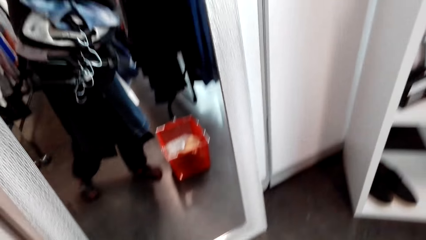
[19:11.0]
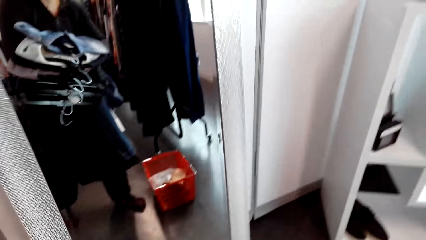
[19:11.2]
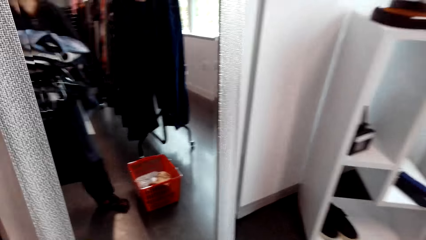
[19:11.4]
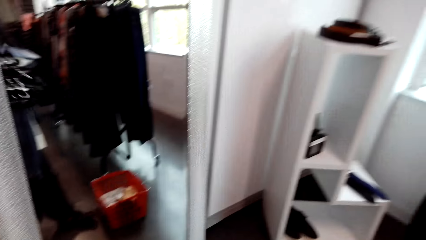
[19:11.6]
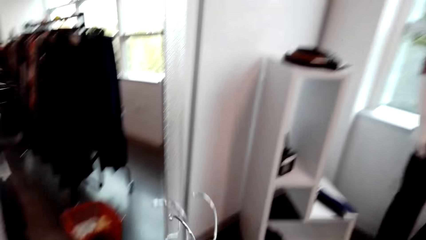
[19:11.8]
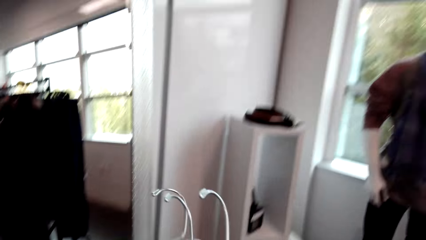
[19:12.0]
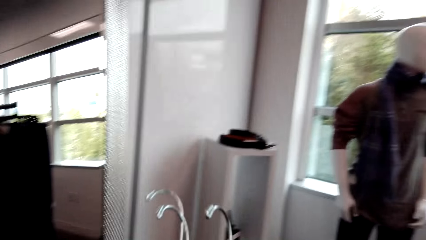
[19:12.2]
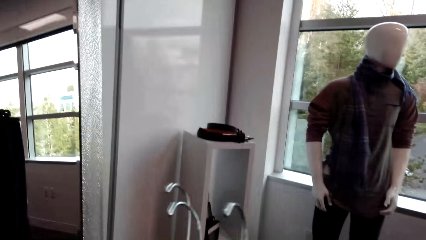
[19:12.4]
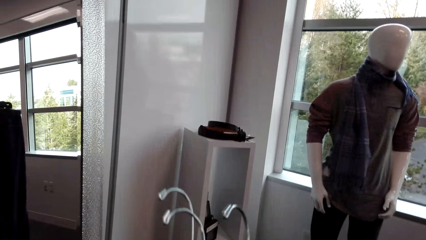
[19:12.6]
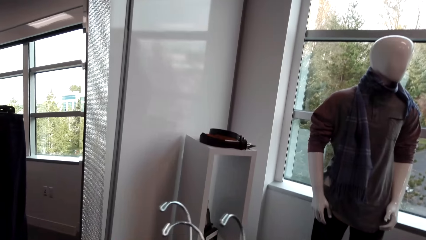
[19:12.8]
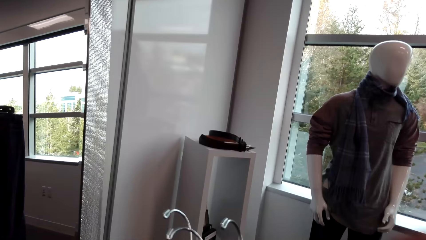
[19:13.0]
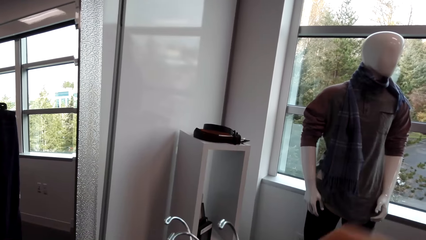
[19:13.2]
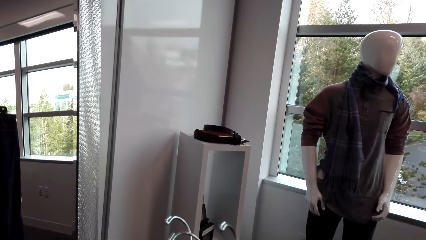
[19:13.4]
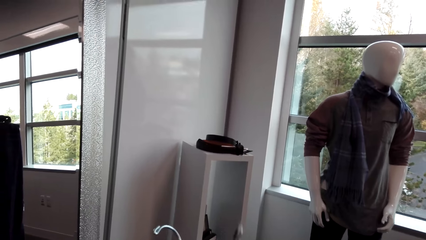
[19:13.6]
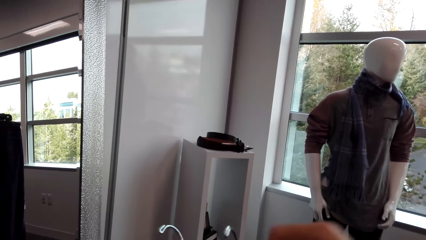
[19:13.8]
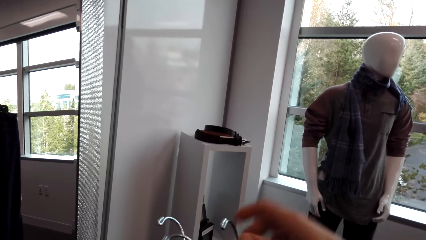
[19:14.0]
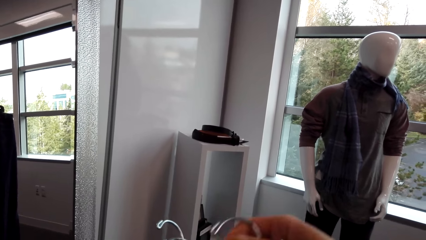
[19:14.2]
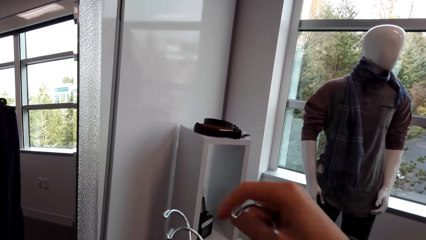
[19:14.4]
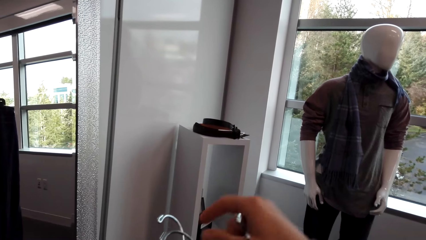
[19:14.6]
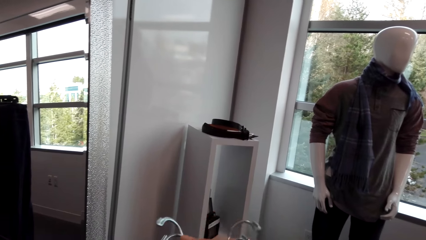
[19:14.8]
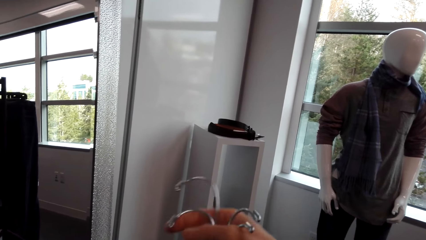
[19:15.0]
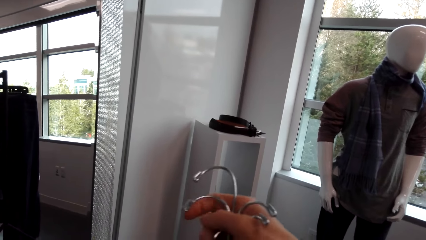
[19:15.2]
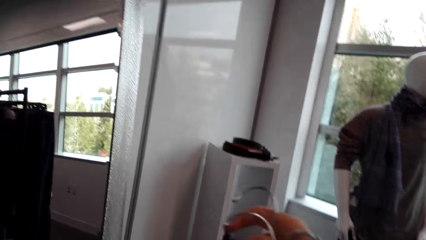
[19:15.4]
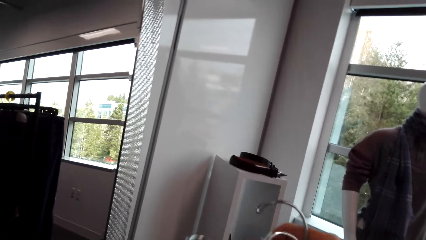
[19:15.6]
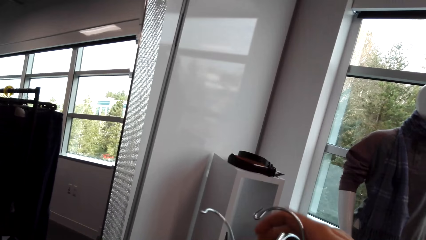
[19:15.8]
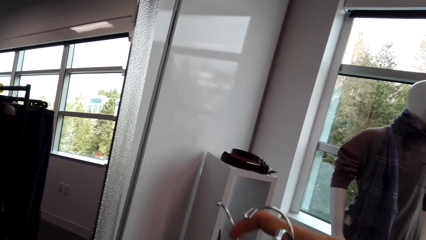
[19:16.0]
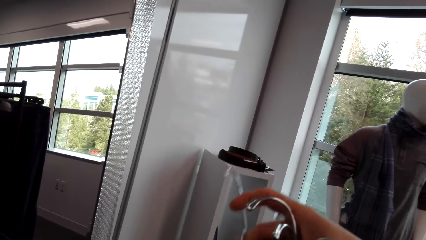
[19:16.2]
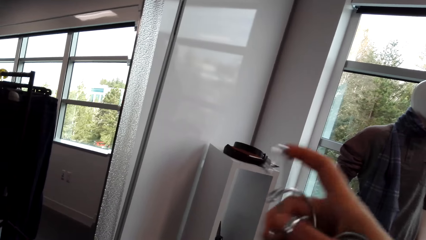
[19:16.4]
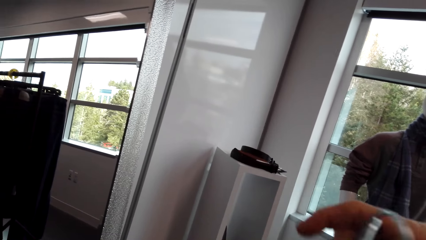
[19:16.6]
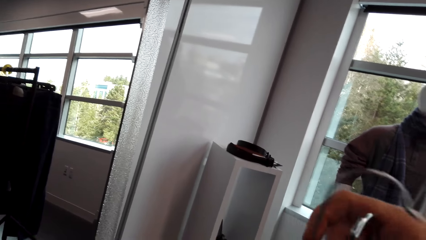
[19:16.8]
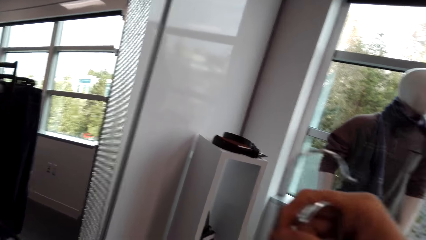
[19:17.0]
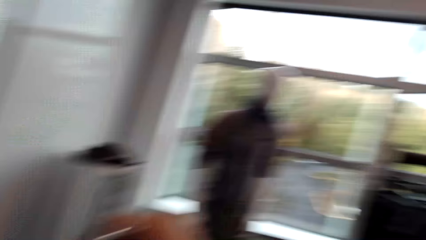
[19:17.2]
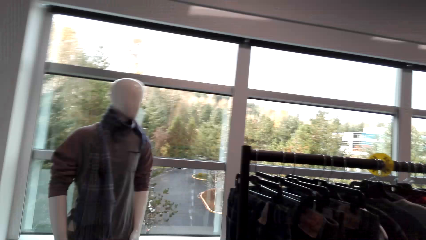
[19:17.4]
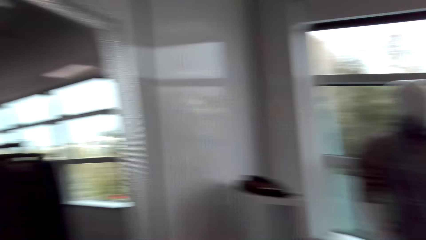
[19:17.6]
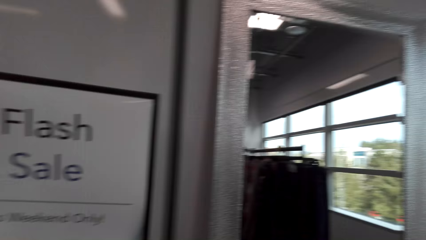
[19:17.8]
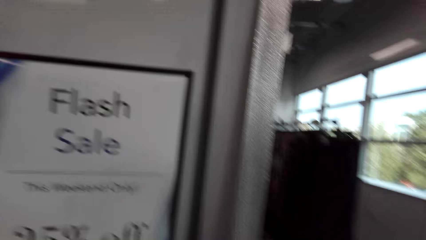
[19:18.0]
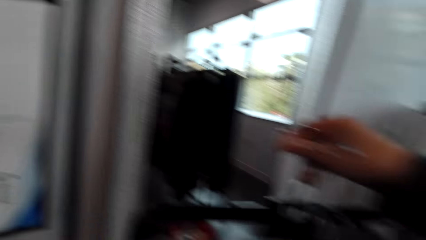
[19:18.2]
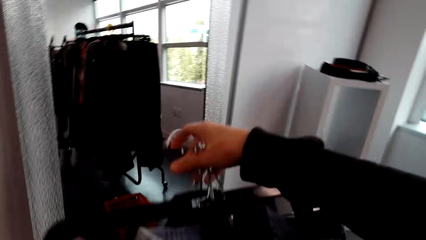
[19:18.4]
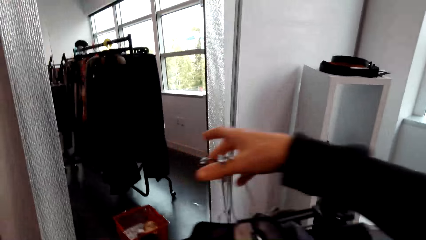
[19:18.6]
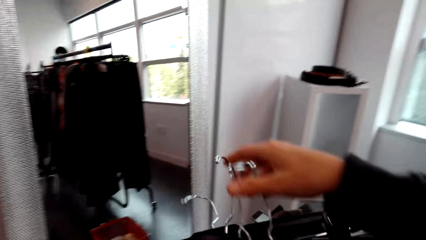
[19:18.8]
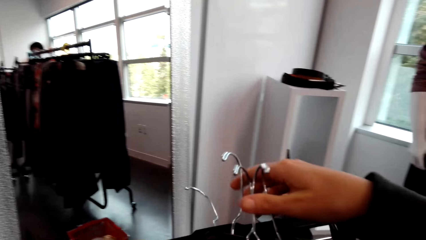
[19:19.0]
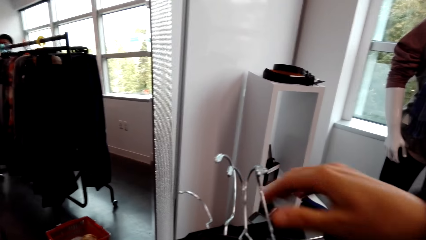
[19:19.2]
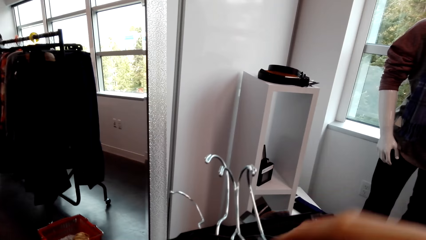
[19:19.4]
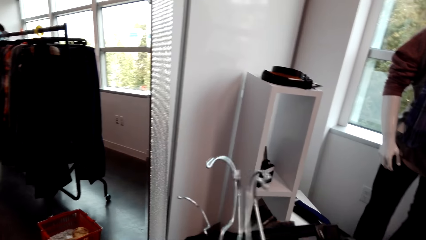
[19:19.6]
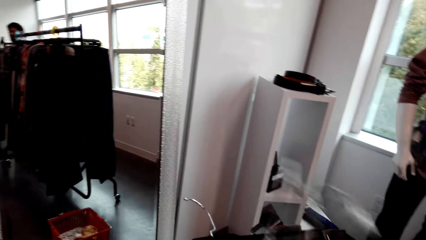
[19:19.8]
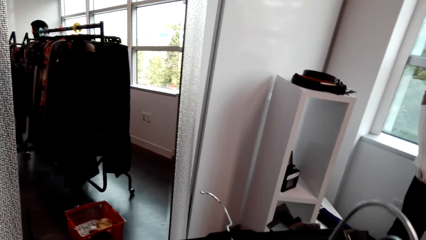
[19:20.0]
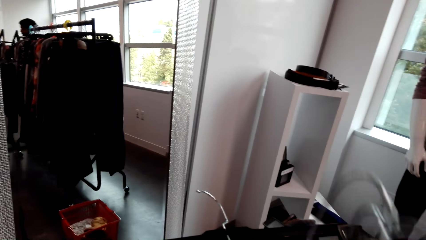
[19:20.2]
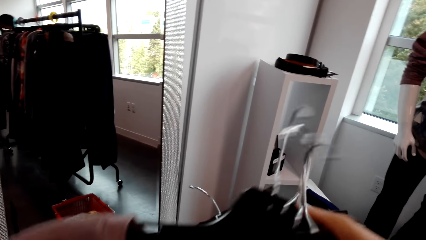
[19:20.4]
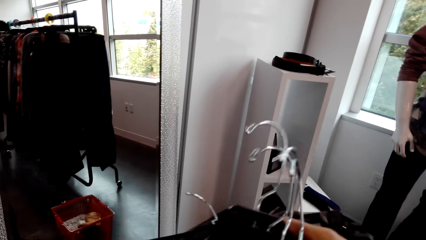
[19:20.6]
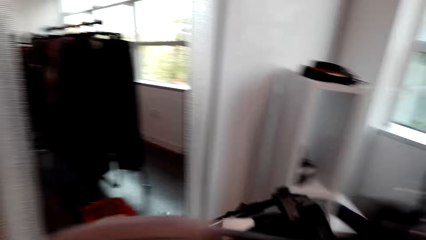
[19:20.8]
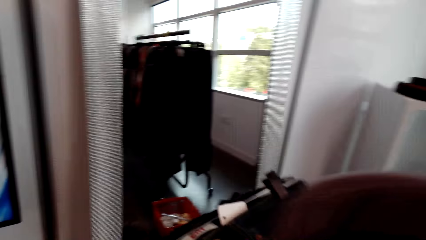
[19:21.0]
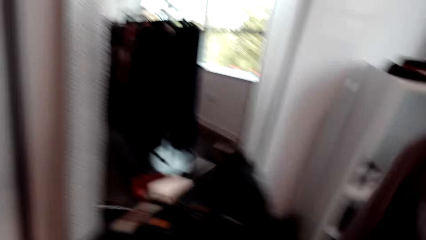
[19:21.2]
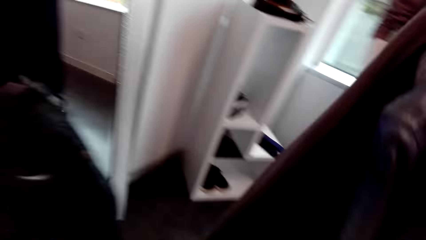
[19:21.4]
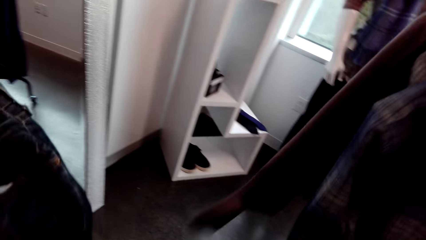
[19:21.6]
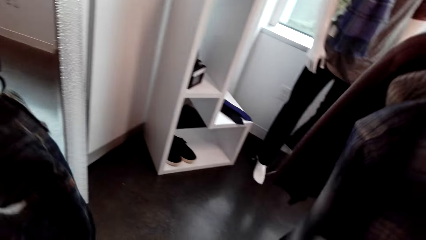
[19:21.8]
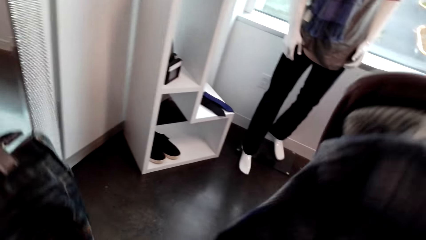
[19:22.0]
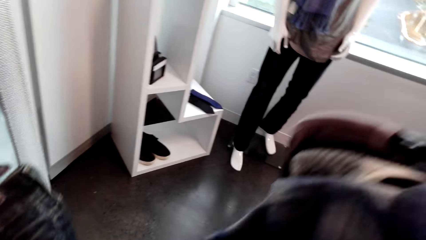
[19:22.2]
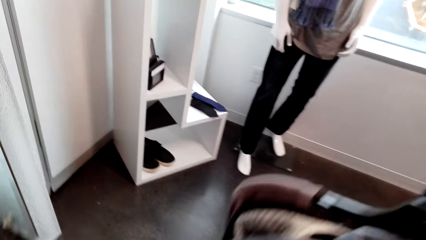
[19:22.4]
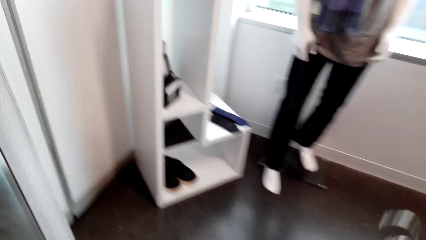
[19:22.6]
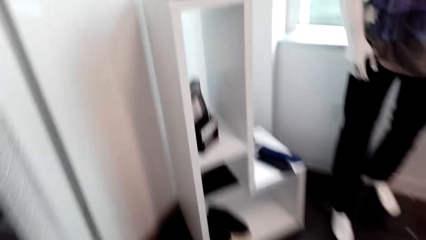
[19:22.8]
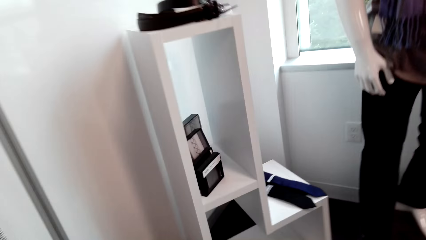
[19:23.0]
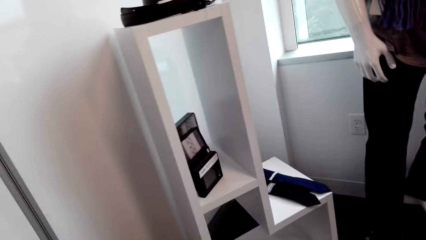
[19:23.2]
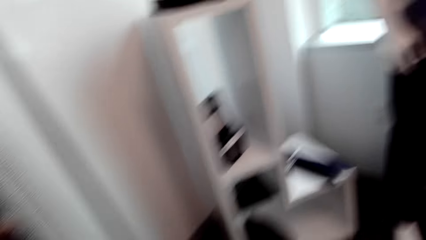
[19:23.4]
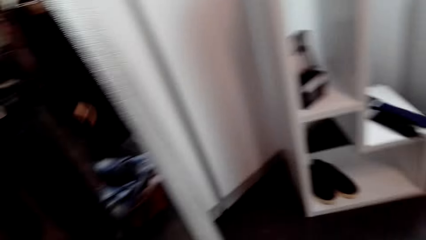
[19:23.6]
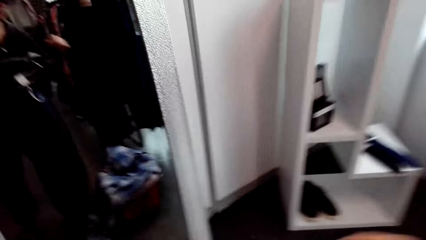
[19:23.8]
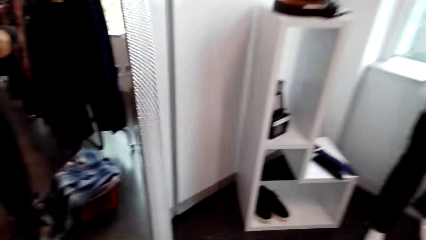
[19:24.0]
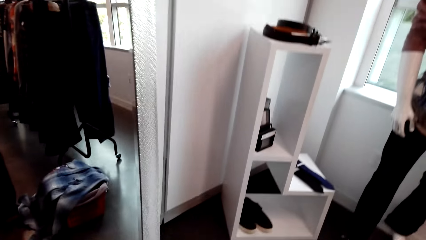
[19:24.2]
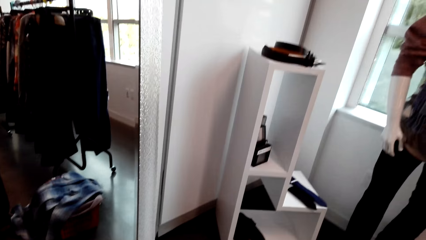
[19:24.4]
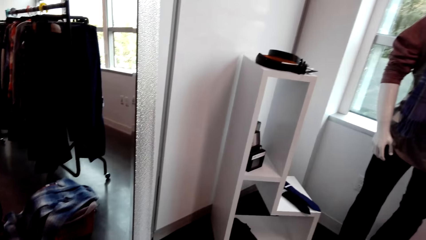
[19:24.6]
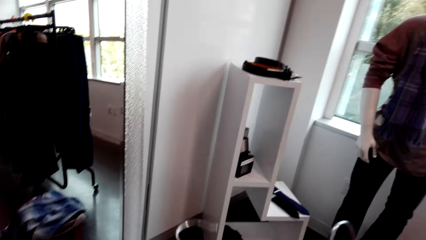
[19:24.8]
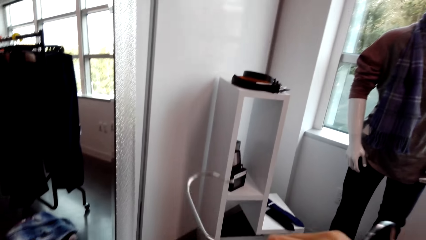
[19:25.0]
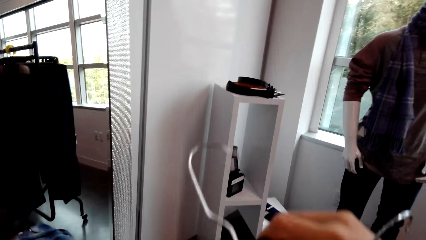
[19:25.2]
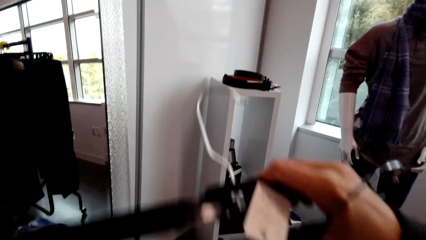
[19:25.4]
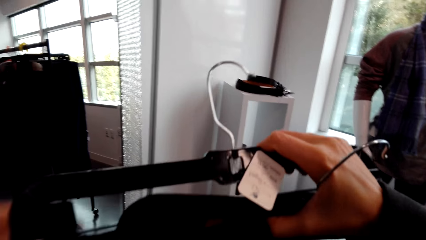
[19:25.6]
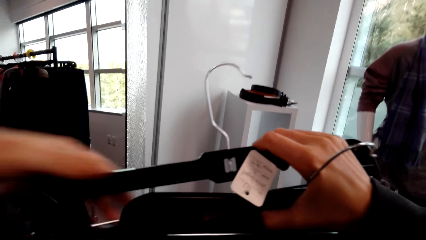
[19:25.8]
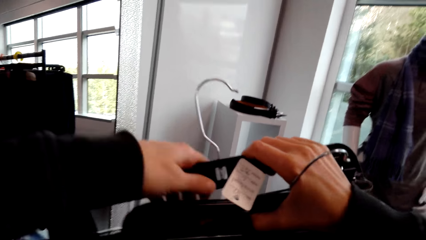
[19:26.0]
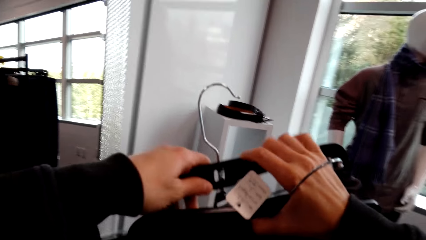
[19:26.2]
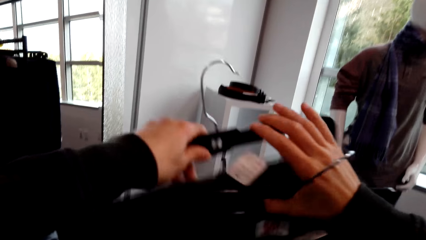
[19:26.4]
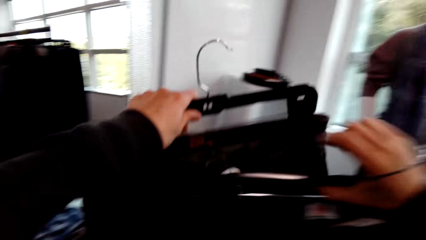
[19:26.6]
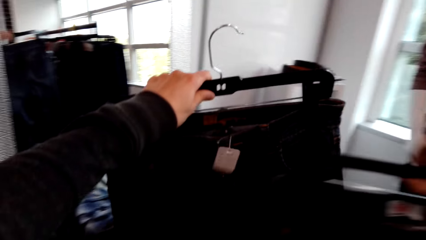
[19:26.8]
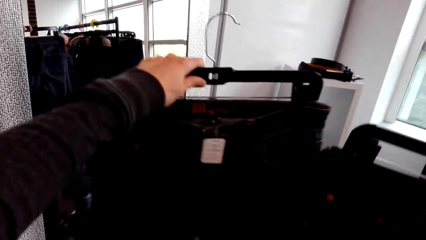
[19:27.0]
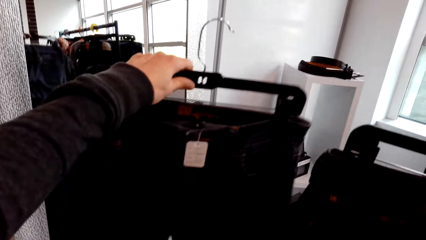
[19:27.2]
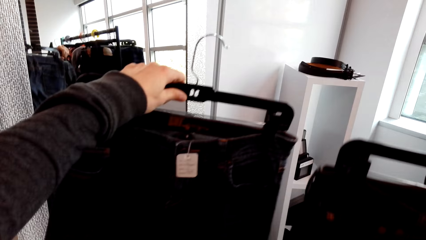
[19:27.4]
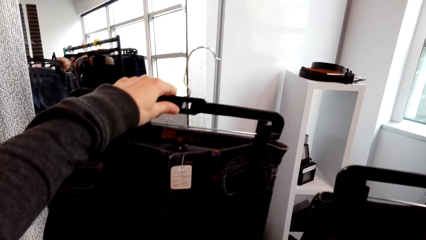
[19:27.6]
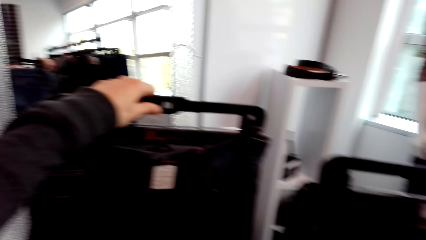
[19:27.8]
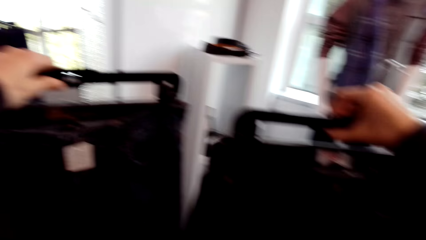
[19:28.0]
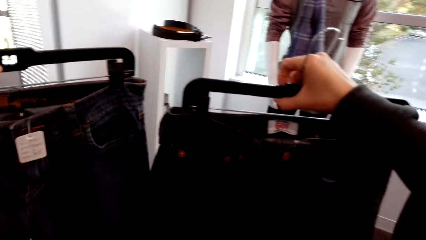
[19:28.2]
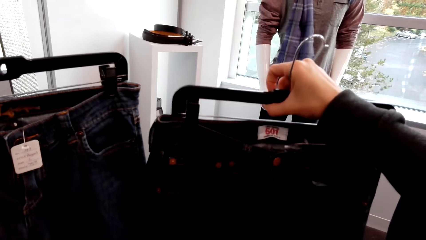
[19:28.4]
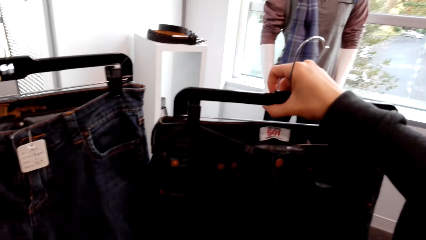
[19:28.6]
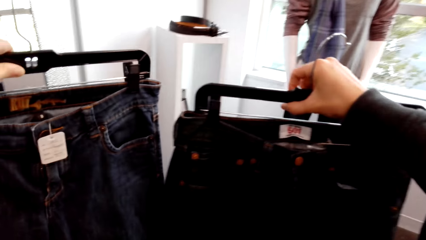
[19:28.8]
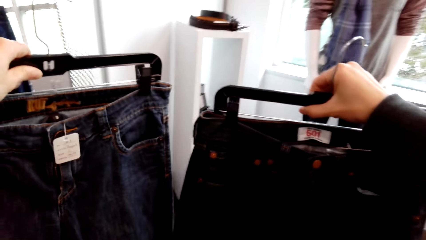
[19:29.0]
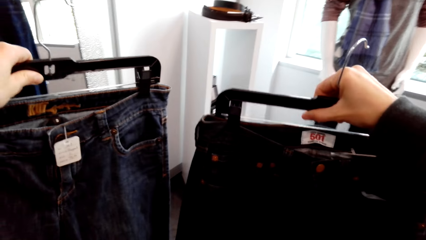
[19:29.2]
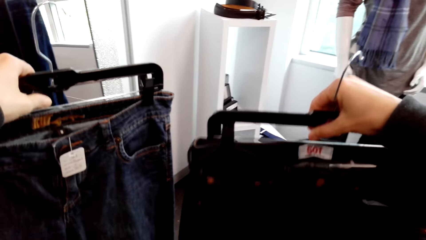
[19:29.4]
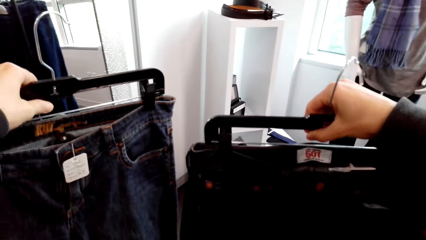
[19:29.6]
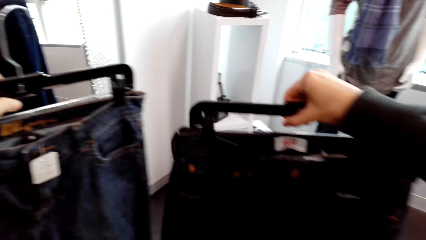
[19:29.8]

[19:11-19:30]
The camera wearer arranges the clothes. They count the clothes. They compare the trousers. They pick trouser jeans.
